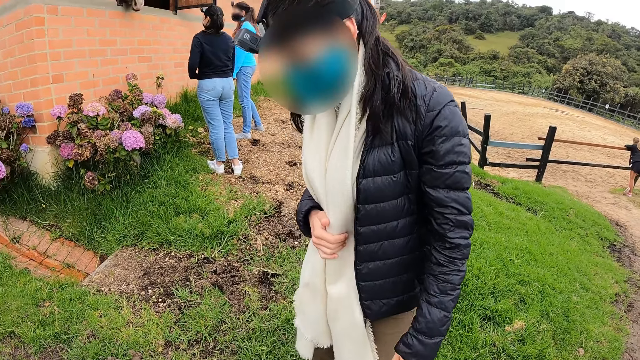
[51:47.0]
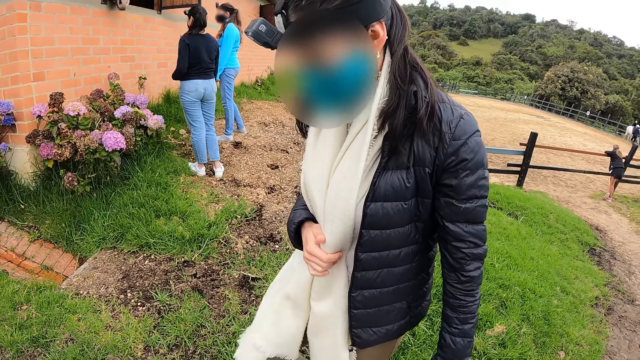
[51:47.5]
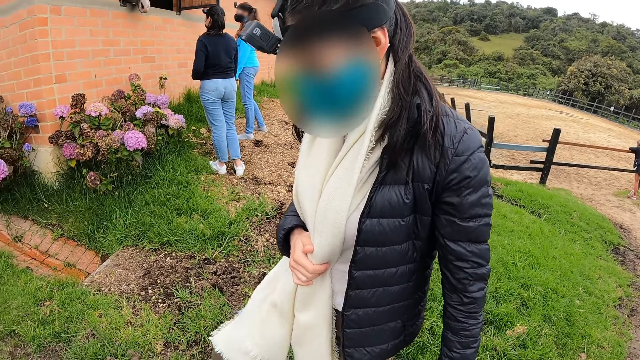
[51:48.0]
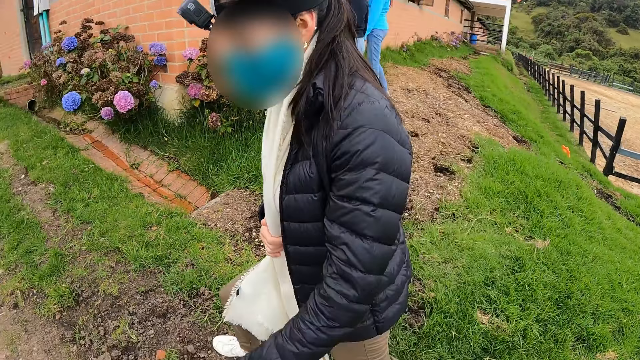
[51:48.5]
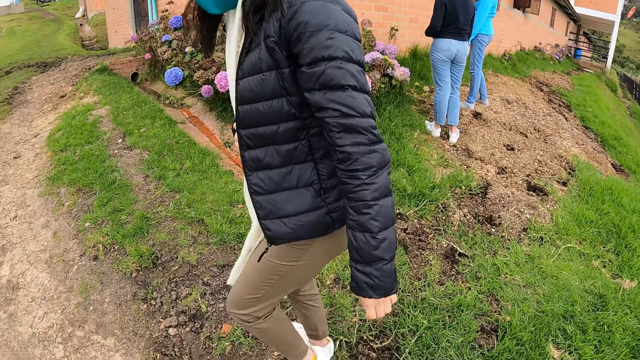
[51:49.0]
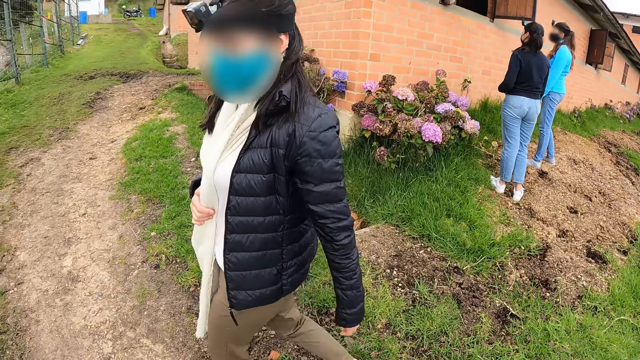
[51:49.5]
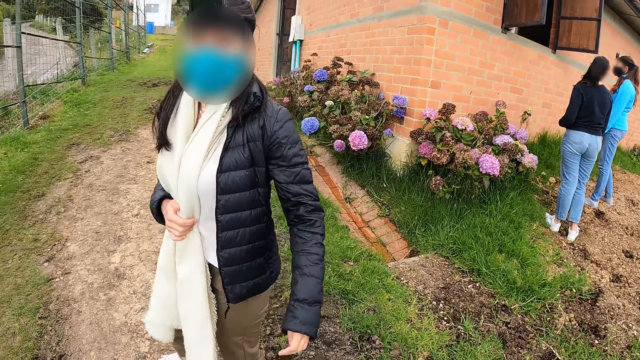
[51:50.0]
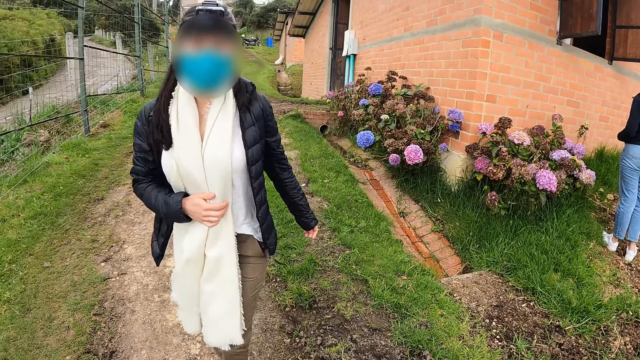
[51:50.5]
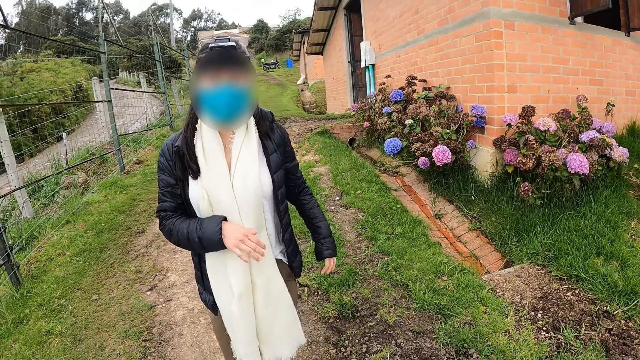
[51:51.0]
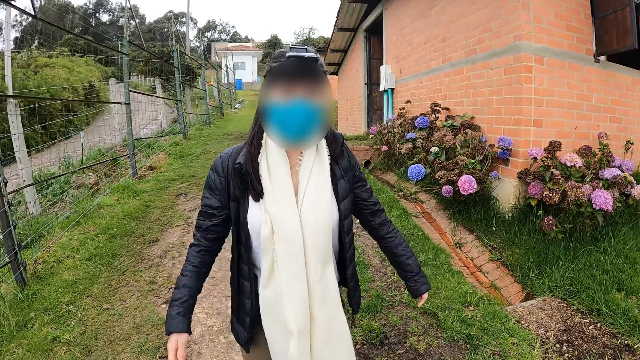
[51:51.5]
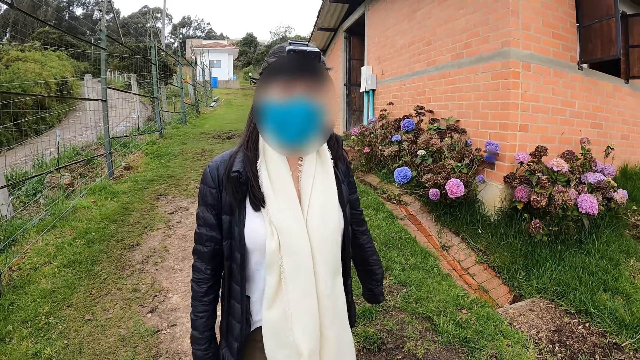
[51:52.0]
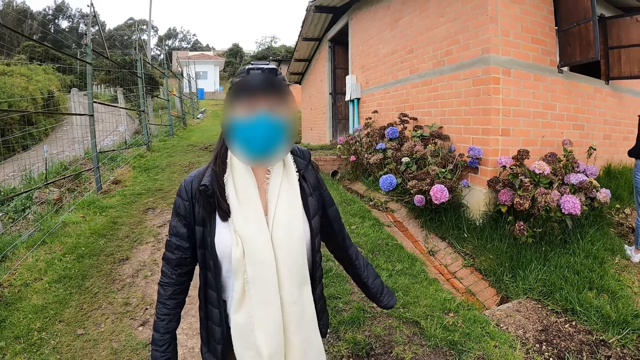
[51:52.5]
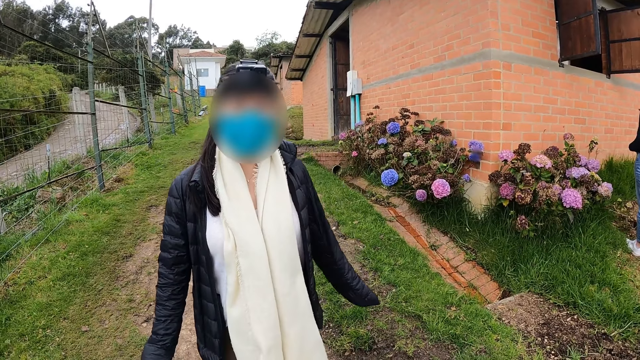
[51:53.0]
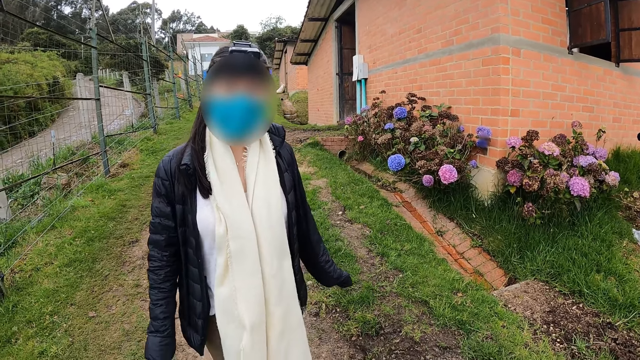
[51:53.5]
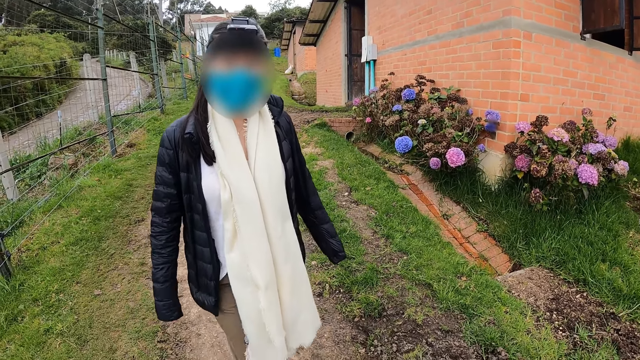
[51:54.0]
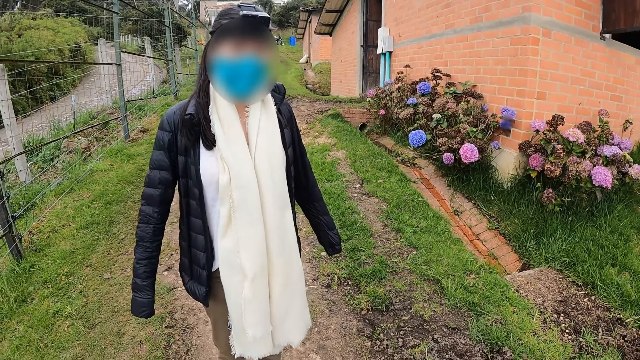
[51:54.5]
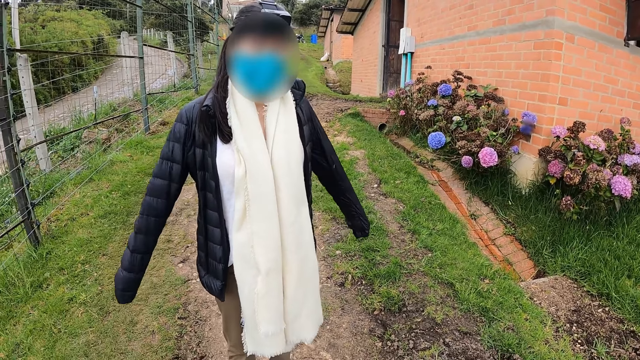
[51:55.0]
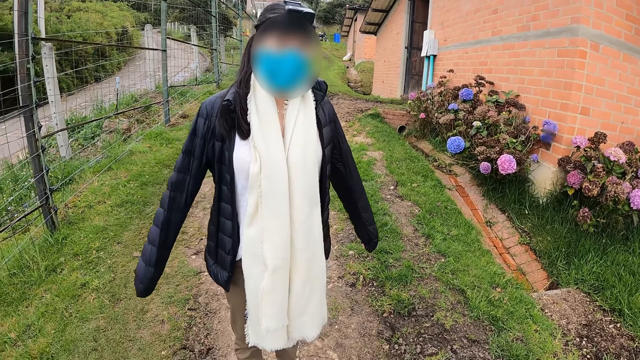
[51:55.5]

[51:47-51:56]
A woman moves hands. The camera wearer stares at the woman.

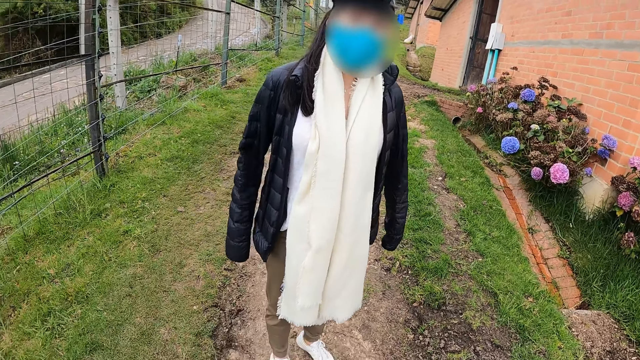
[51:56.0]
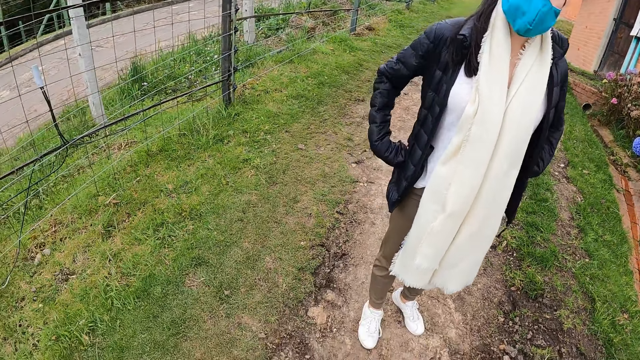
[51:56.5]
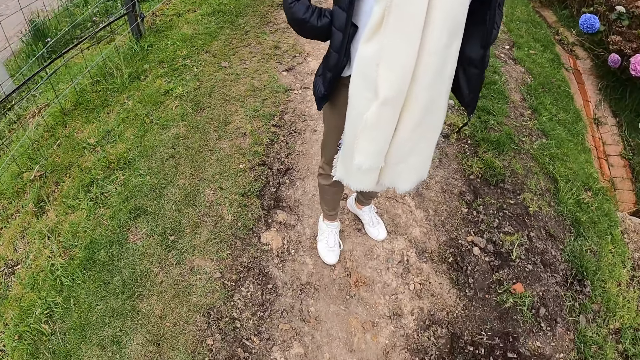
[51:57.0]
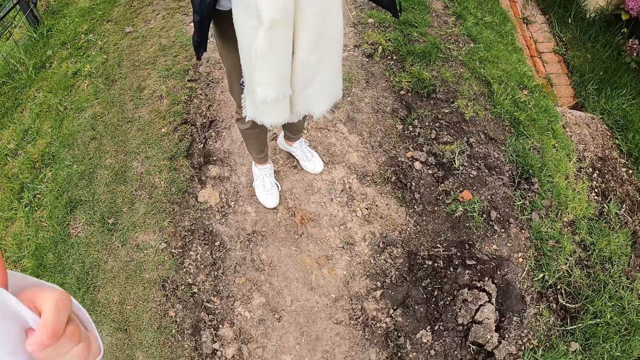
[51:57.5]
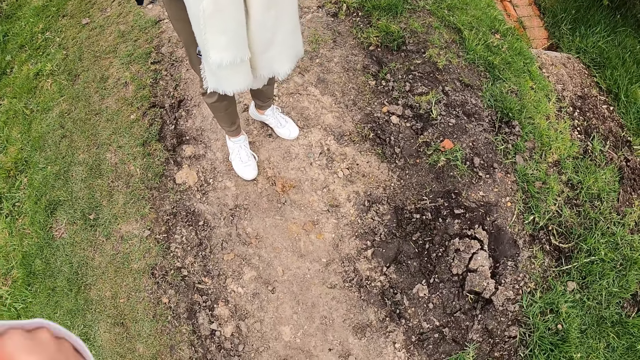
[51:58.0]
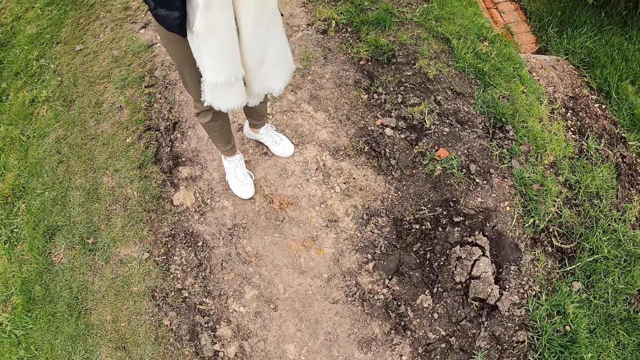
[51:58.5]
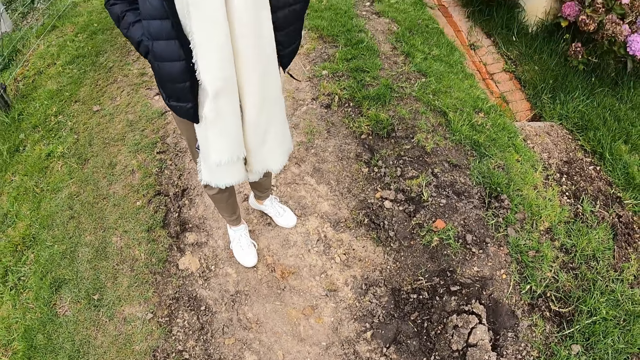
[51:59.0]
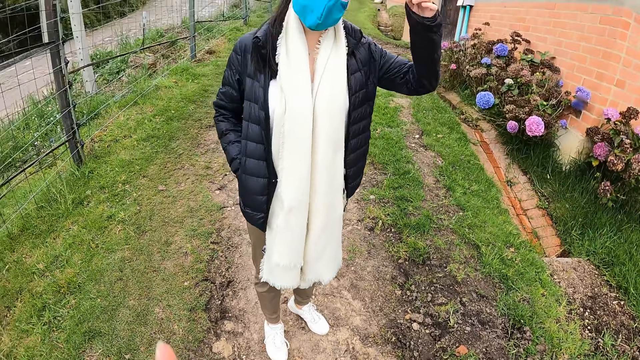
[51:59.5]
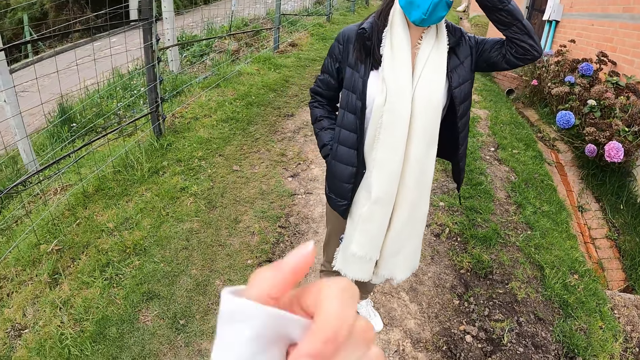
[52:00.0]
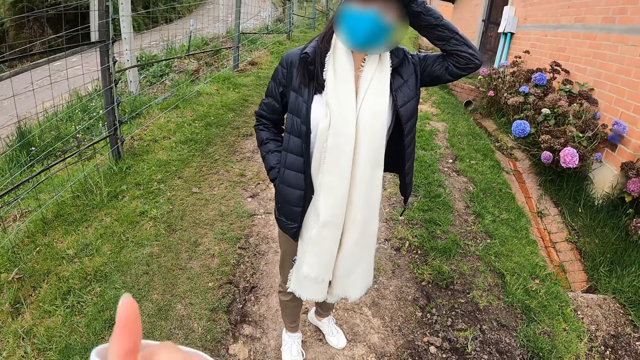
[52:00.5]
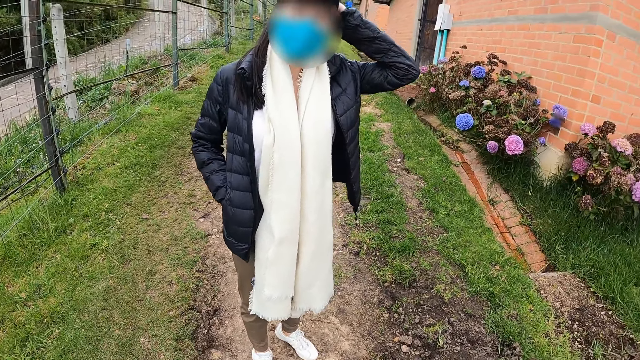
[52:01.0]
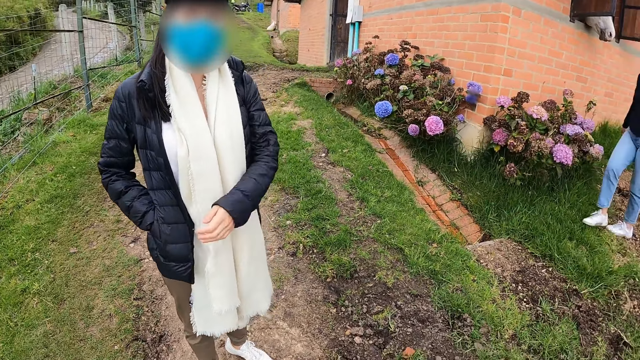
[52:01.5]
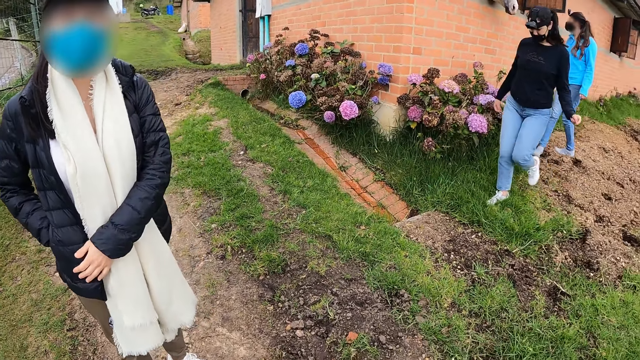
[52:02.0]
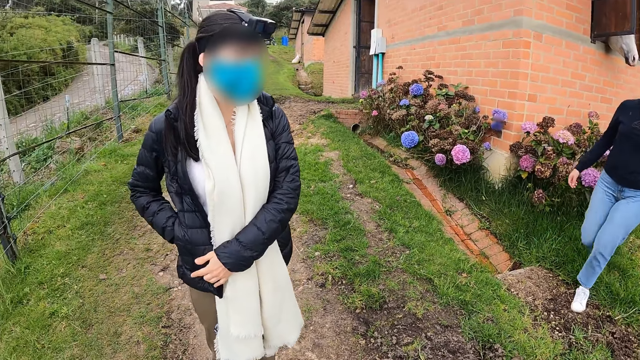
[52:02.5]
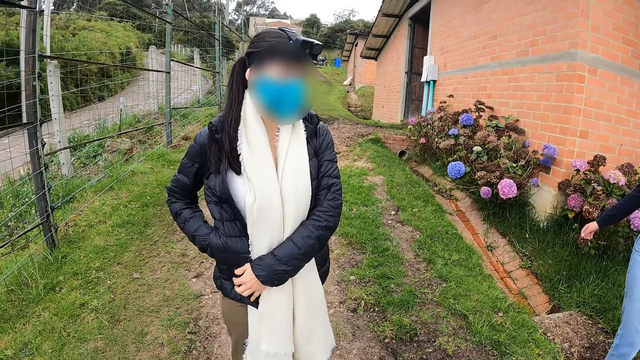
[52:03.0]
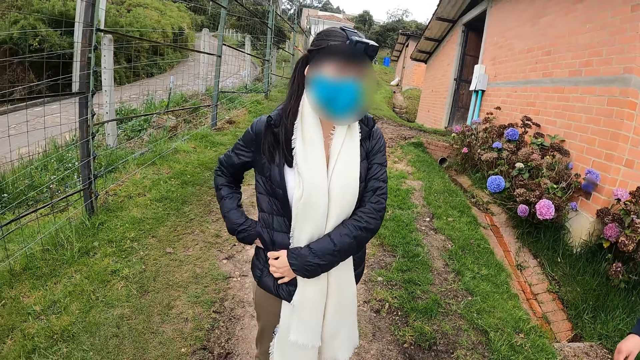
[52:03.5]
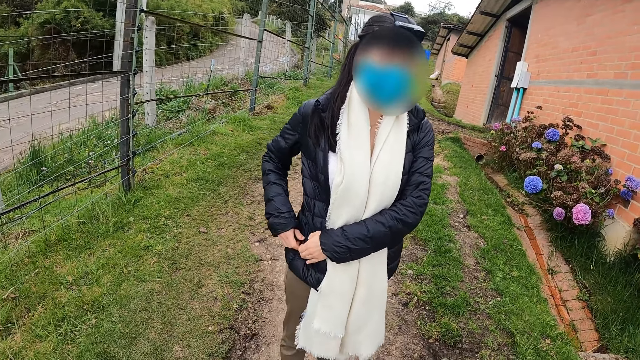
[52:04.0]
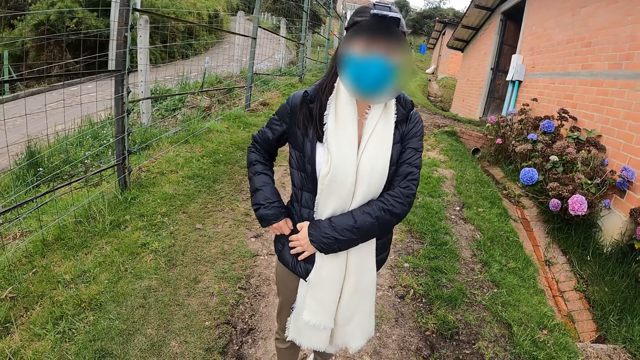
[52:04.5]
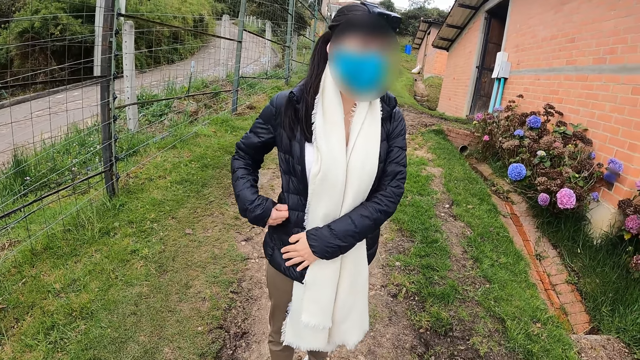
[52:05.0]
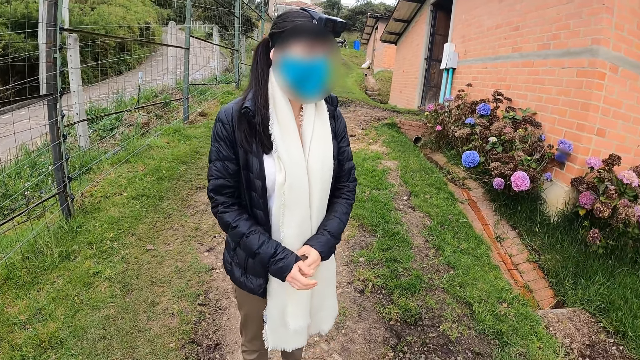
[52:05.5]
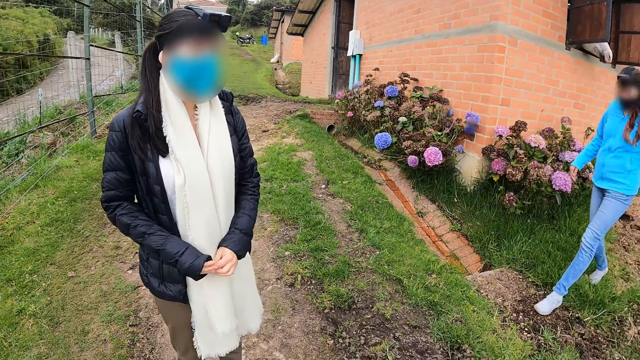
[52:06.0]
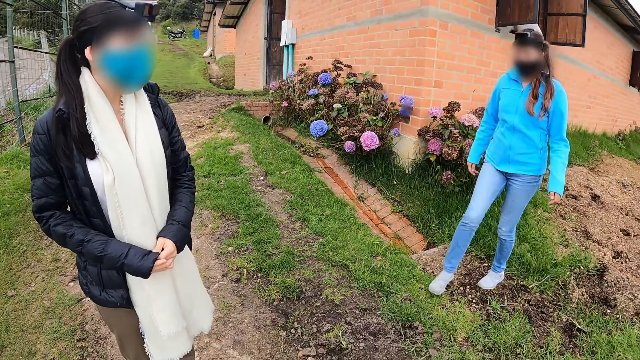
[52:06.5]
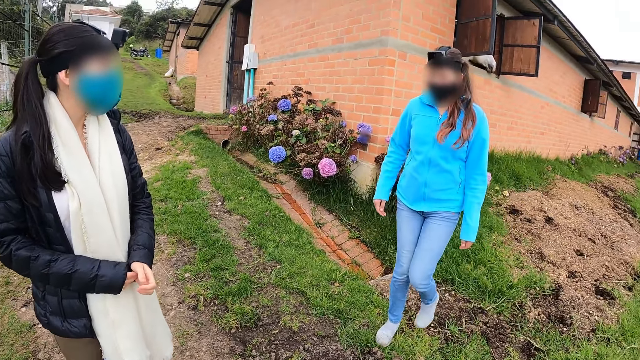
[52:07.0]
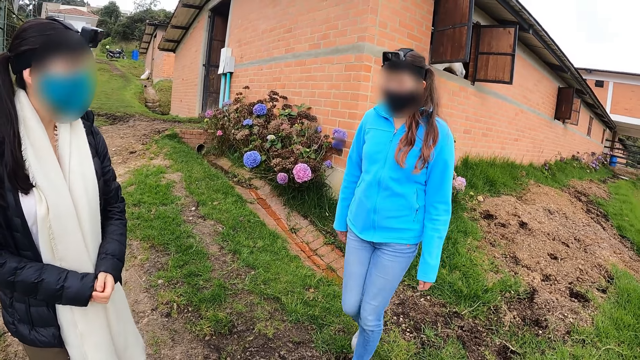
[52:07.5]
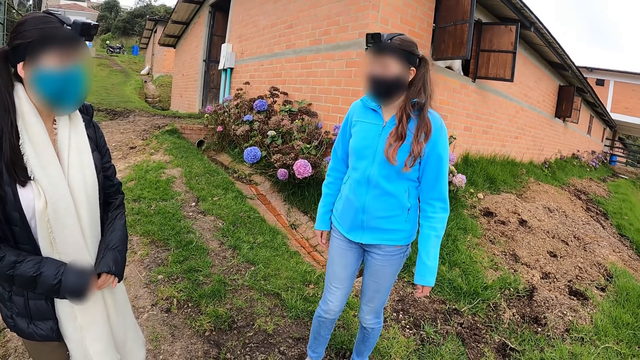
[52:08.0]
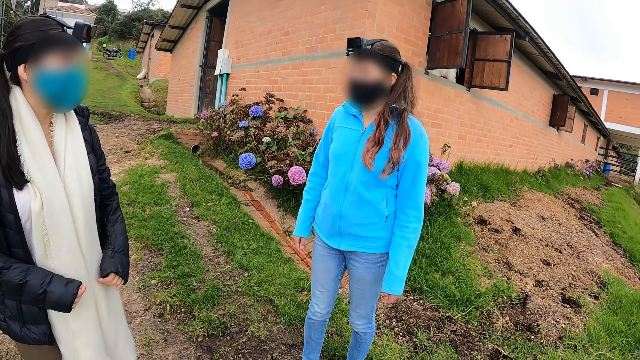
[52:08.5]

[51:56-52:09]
A woman puts hands in her pockets. The camera wearer moves a hand. The woman touches her hair and puts a hand on her jacket. Another woman walks towards the first woman. The first woman removes a hand from the pocket, zips her jacket and pulls her jacket. A third woman walks towards the second woman.
